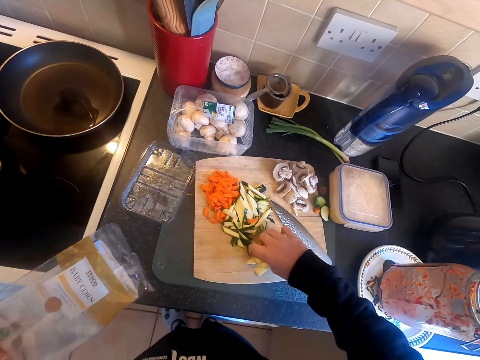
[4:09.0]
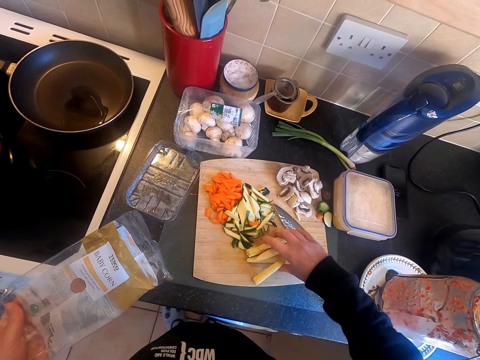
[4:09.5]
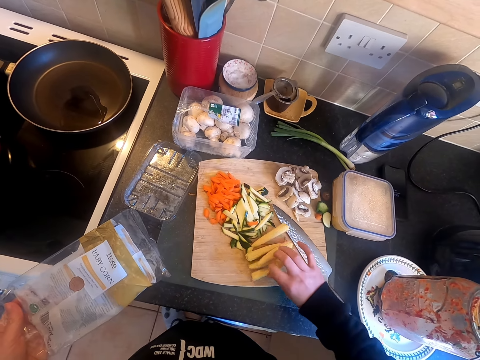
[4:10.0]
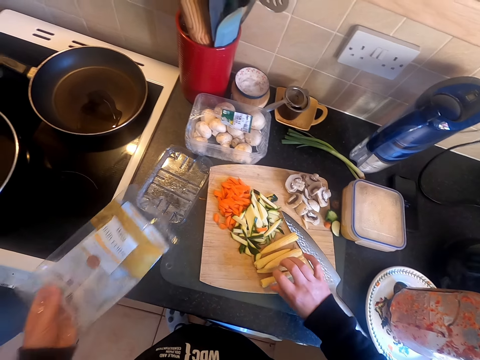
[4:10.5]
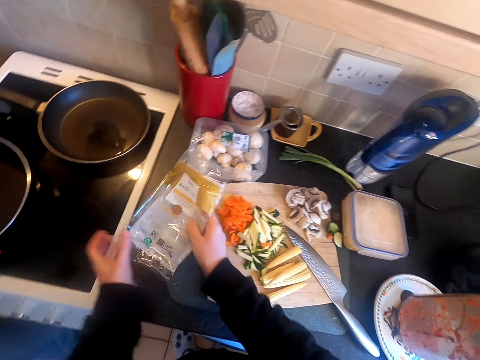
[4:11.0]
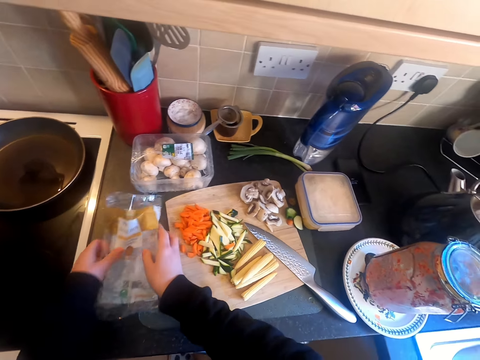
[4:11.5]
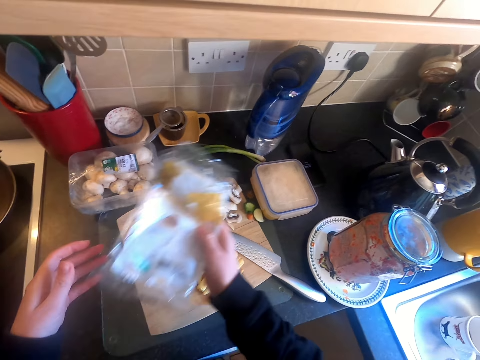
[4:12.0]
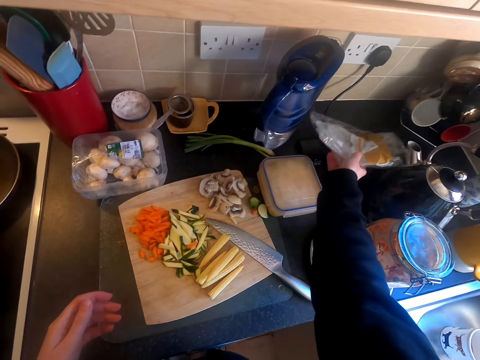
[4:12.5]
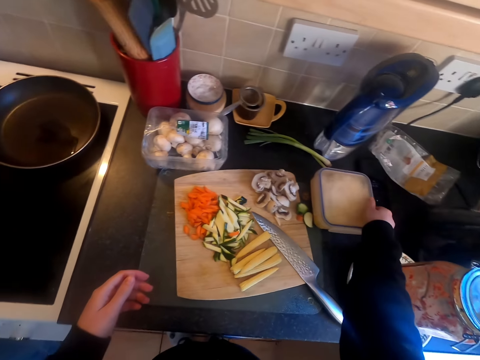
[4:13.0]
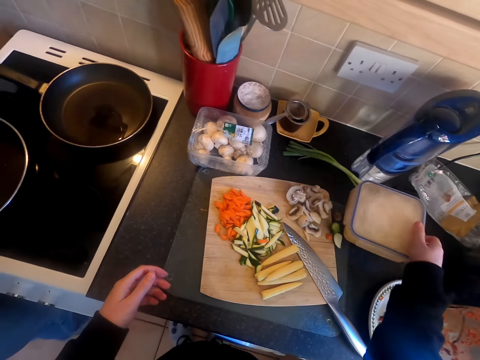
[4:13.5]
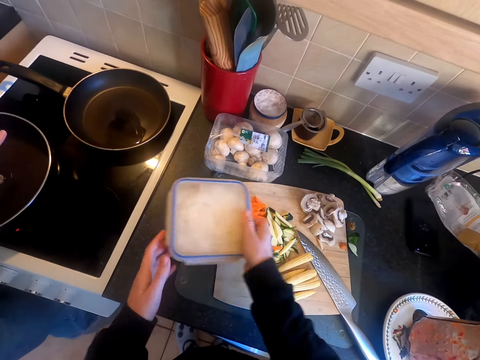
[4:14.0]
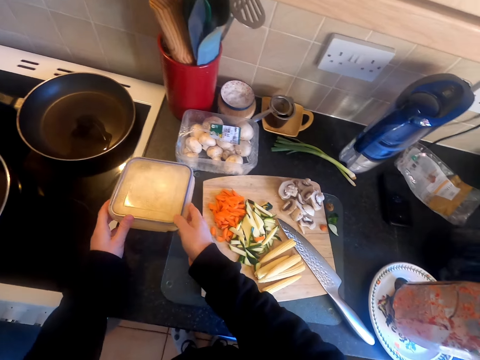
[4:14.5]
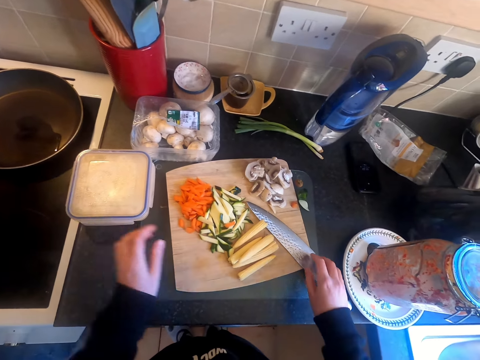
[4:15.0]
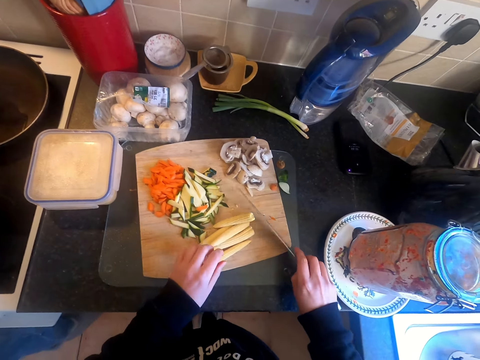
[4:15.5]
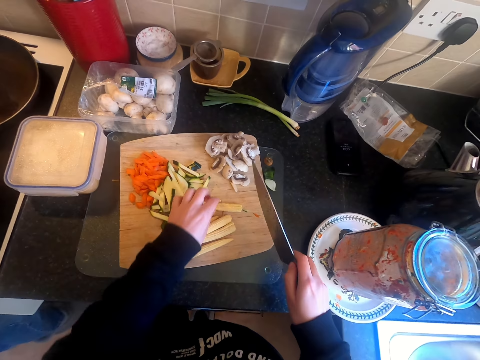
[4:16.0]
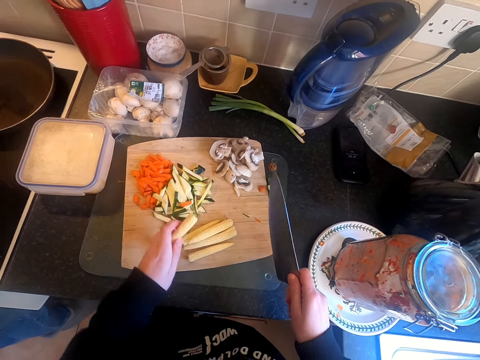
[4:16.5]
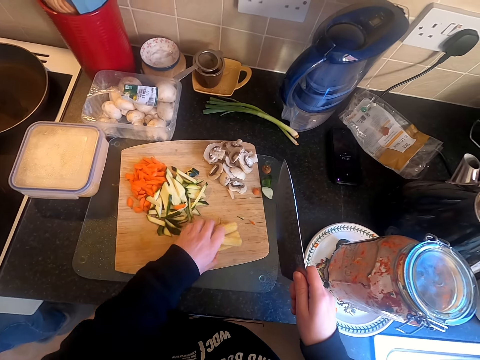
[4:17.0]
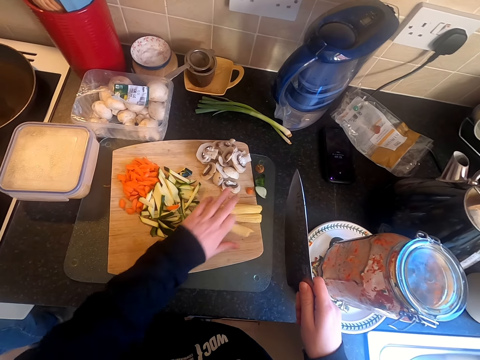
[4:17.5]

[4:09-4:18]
The camera wearer places something in the cutting board. They put the disposable tin and paper aside in the counter top. They move the paper in the counter top. They move the tin closer with something. They pick something in a packet. They place something in the counter top. They pick up the knife. They move something in the cutting board.

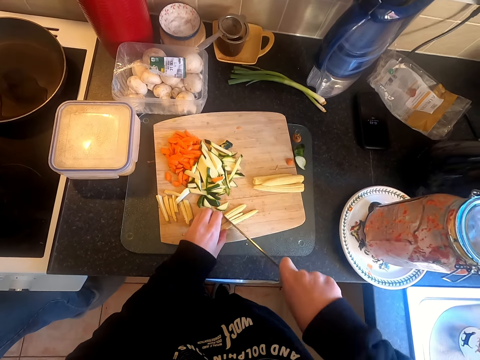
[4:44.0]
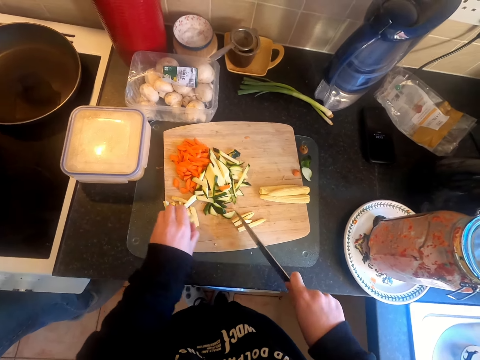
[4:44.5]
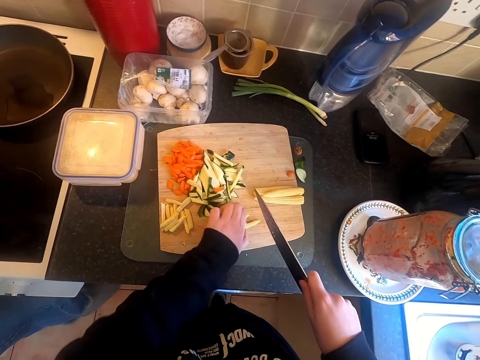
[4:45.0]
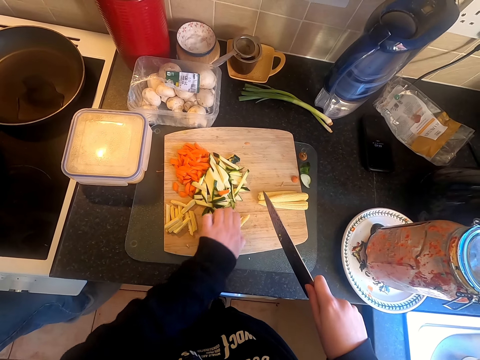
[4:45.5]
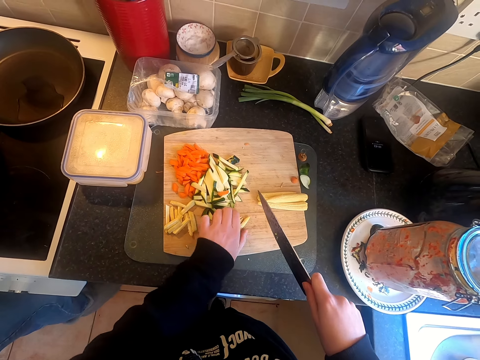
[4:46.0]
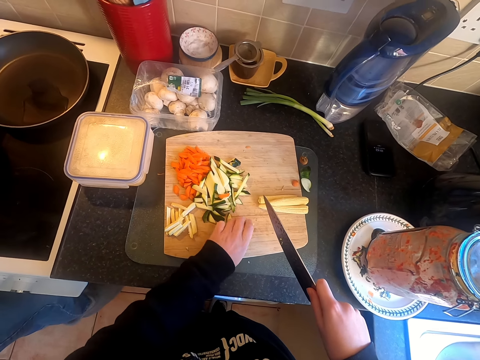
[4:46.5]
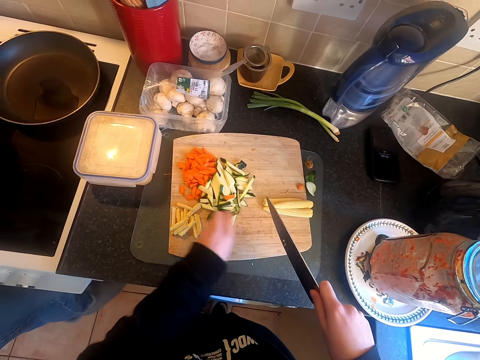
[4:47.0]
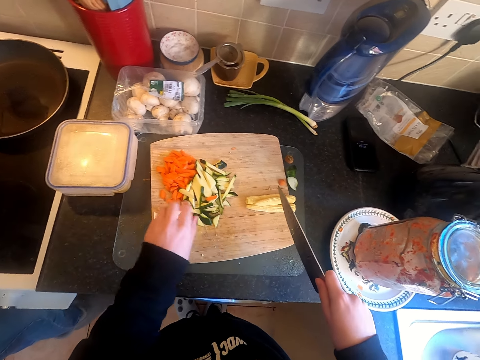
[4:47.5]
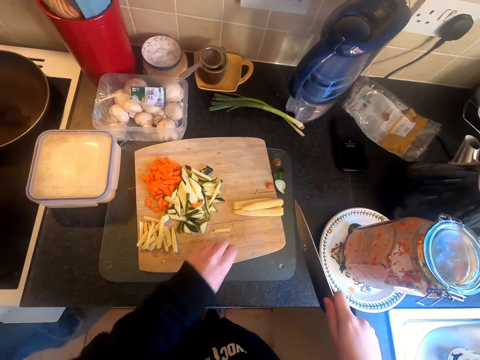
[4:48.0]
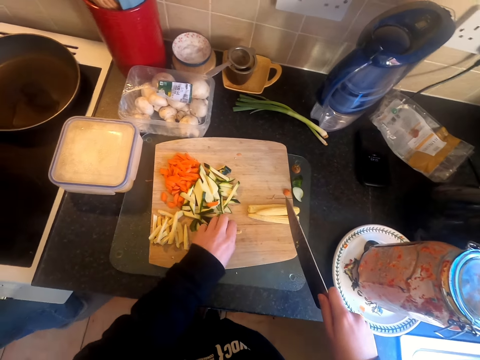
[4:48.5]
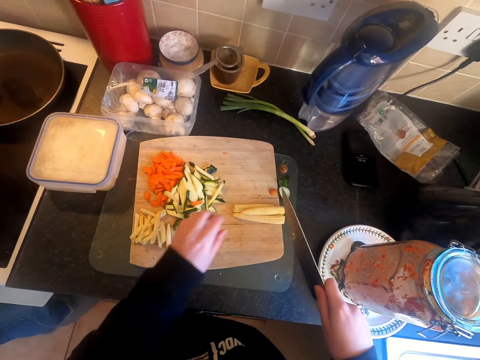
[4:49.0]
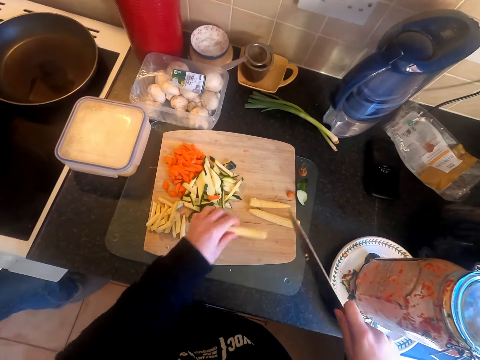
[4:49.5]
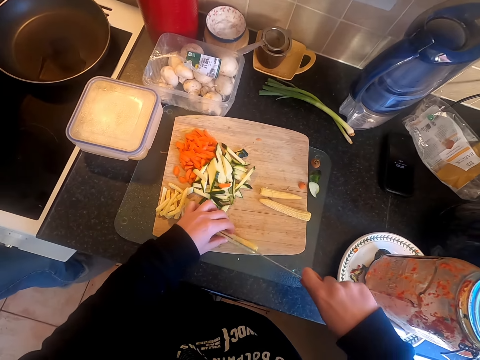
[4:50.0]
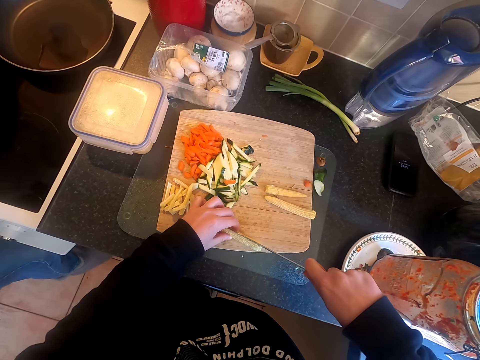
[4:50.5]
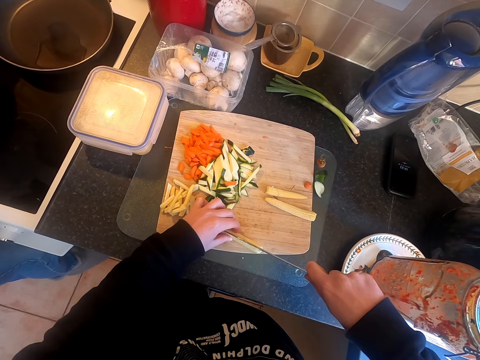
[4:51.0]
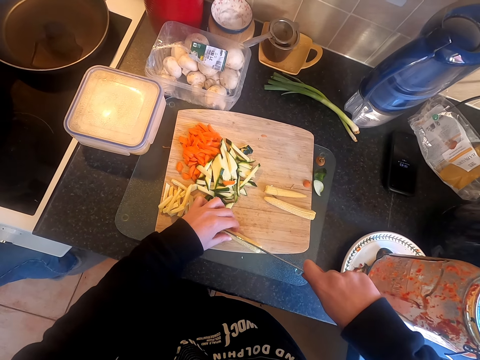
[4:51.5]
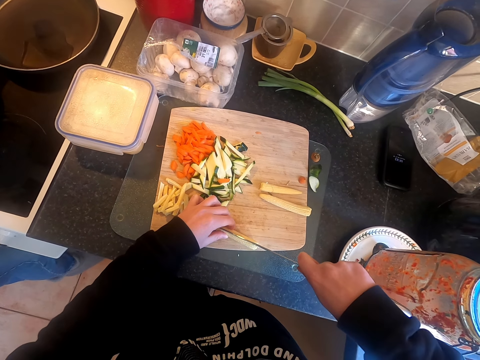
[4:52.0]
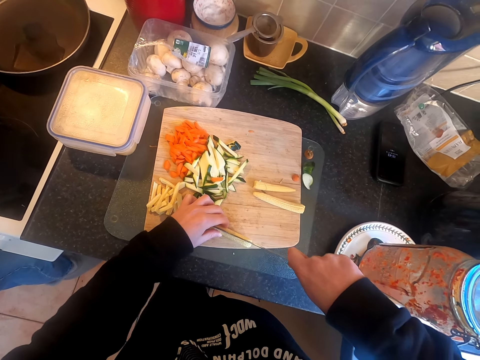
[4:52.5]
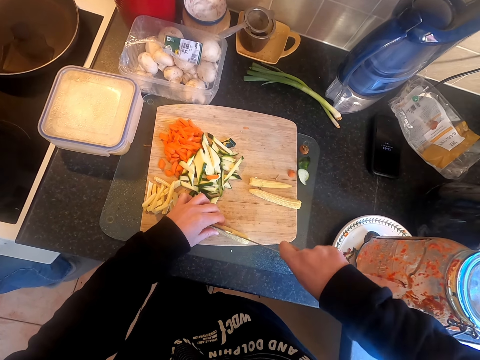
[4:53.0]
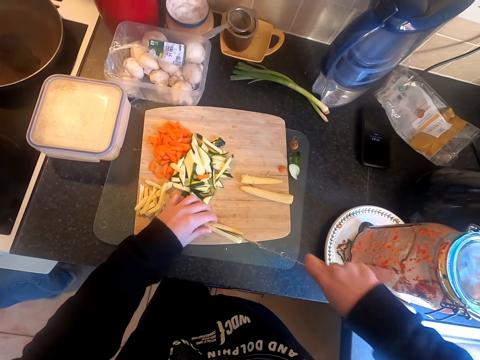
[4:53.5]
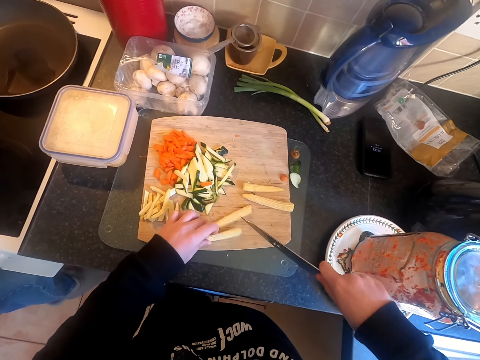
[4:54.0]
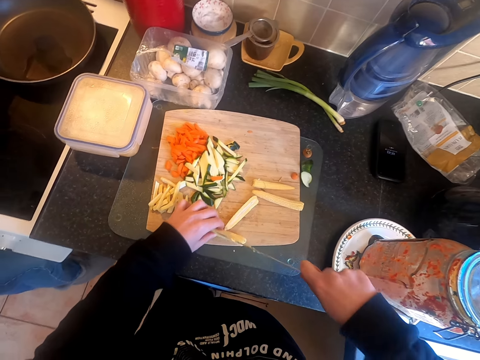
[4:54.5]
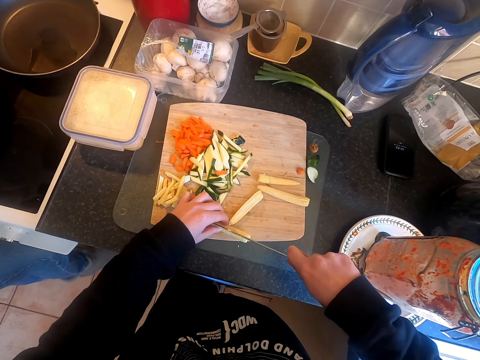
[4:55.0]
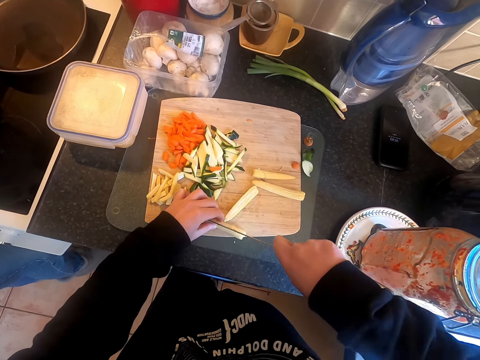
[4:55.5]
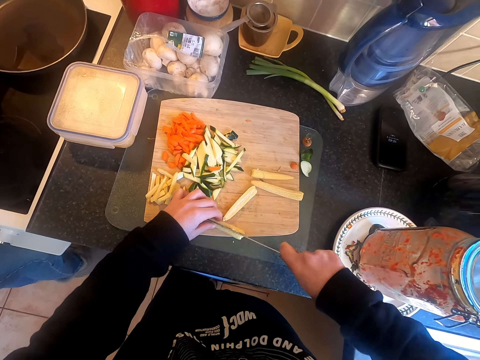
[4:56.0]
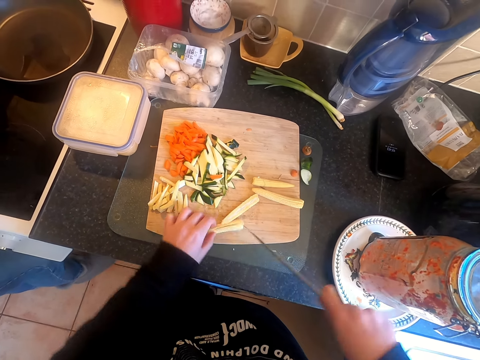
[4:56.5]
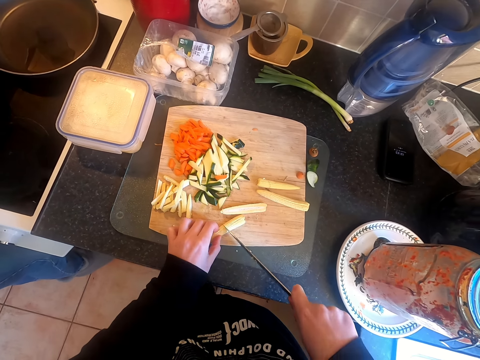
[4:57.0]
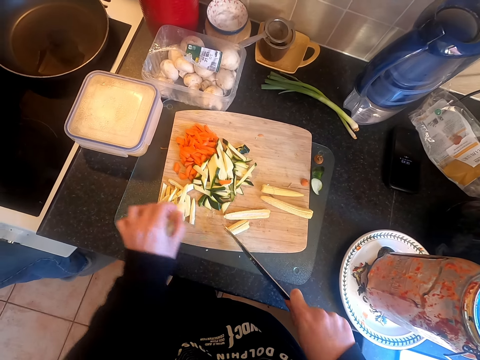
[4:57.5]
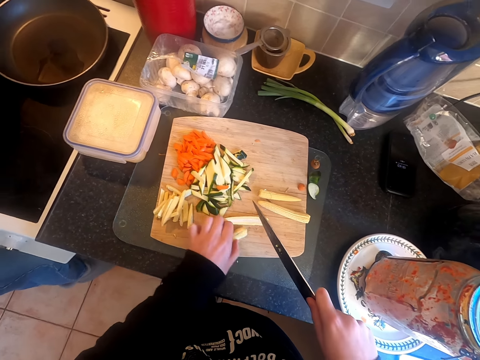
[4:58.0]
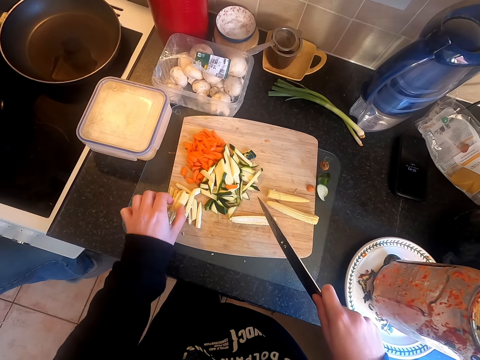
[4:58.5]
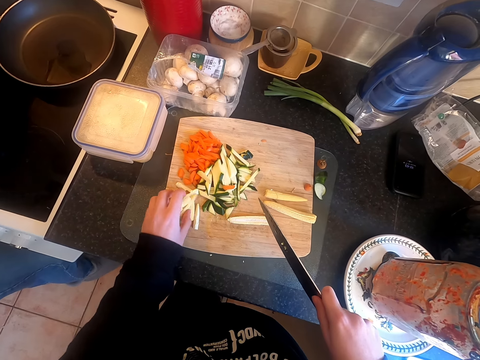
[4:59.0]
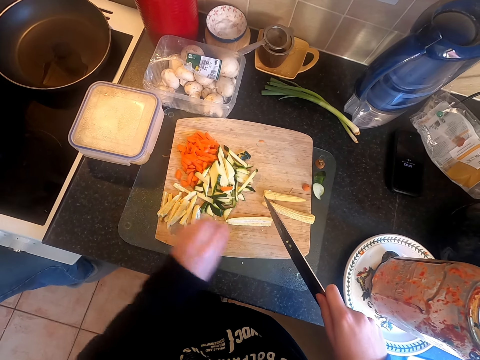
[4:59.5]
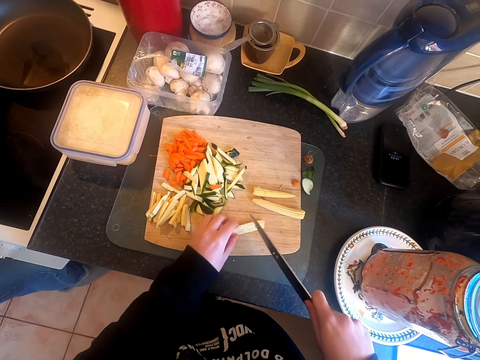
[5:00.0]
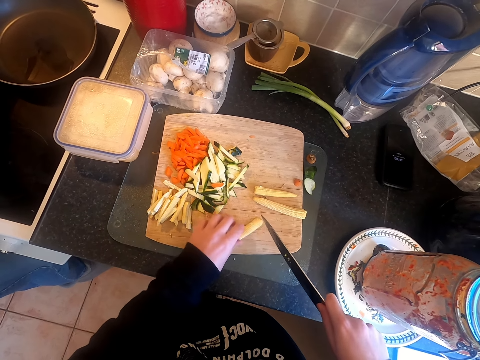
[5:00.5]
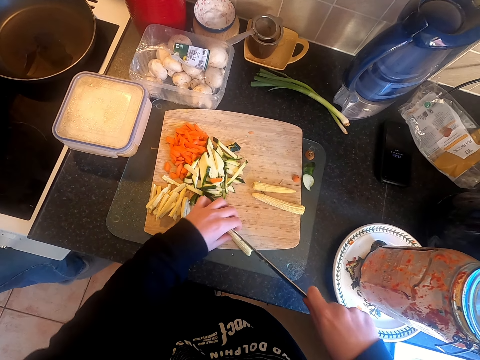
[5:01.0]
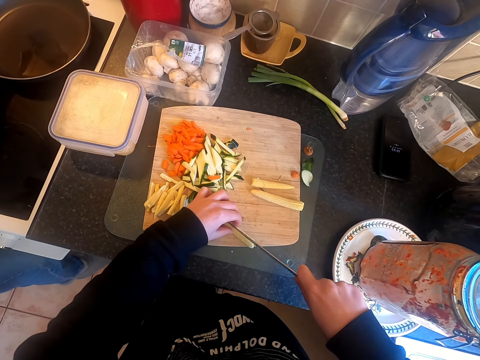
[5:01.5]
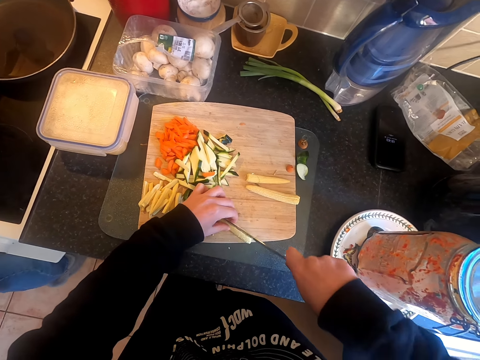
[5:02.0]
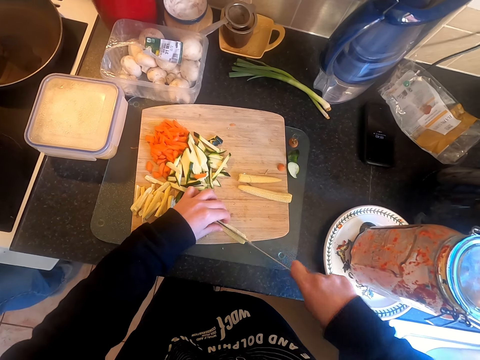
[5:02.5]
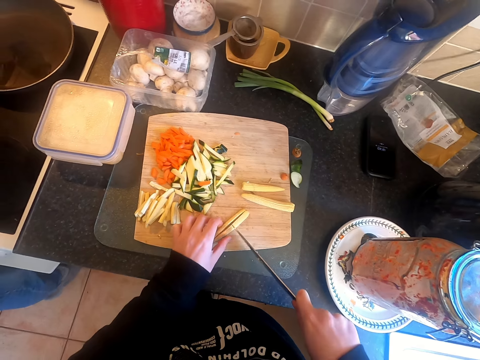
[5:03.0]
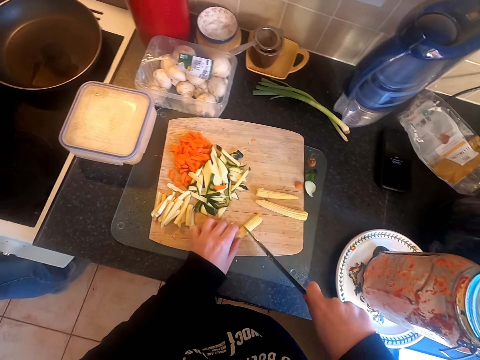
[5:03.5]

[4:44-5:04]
The camera wearer moves something in the cutting board. They pick something. They cut something with a knife. They move something on the board. They cut something with the knife.
